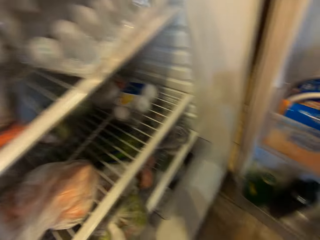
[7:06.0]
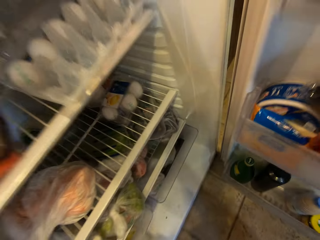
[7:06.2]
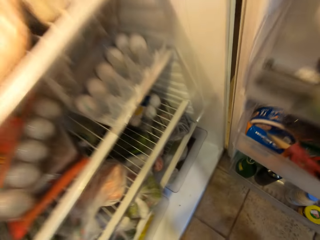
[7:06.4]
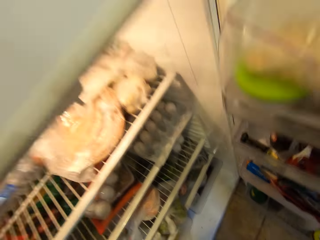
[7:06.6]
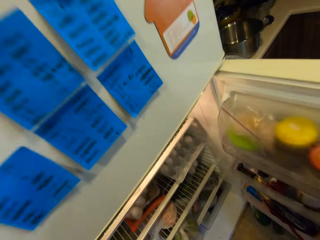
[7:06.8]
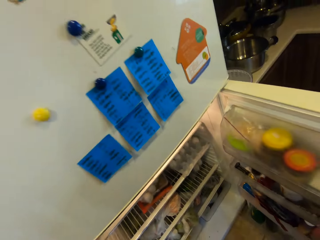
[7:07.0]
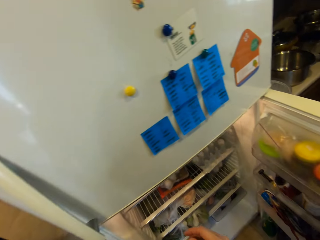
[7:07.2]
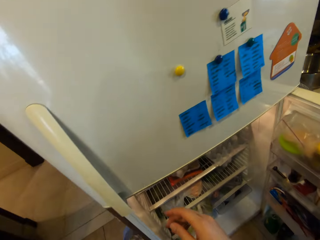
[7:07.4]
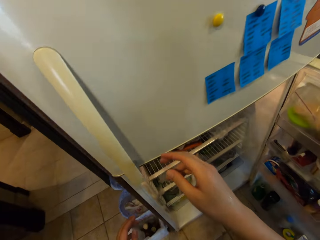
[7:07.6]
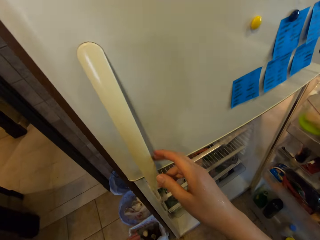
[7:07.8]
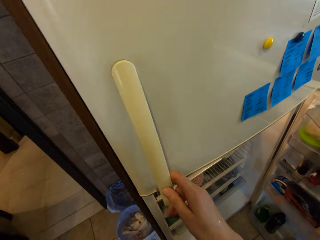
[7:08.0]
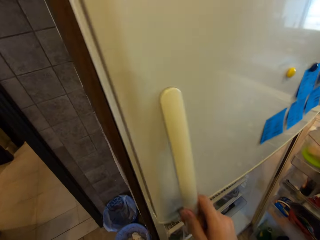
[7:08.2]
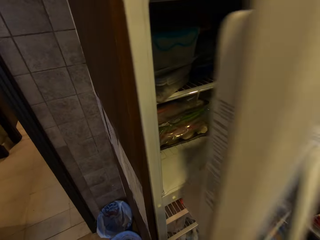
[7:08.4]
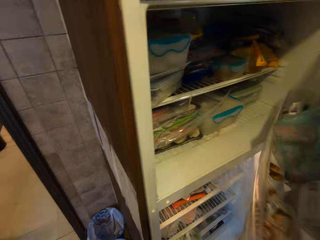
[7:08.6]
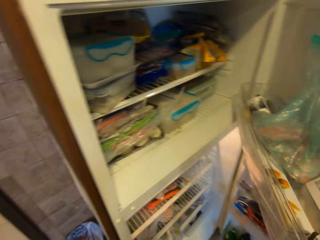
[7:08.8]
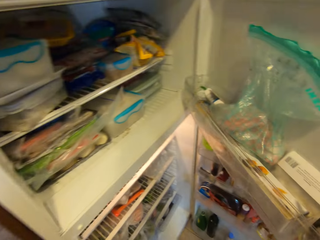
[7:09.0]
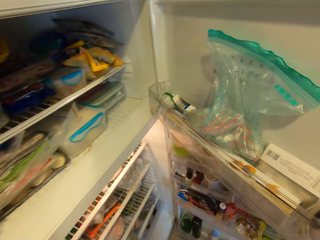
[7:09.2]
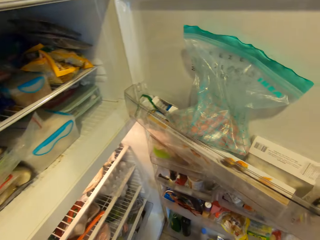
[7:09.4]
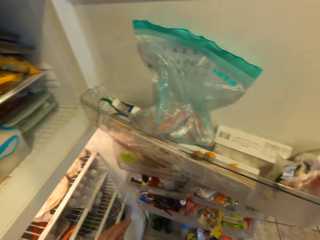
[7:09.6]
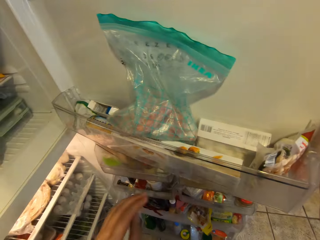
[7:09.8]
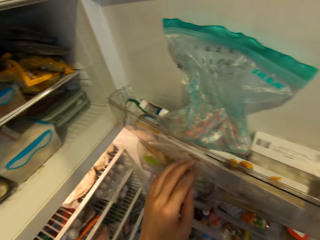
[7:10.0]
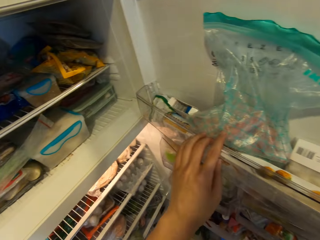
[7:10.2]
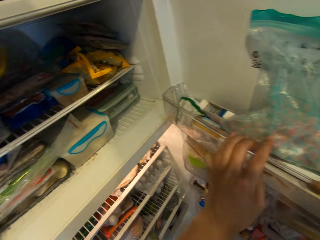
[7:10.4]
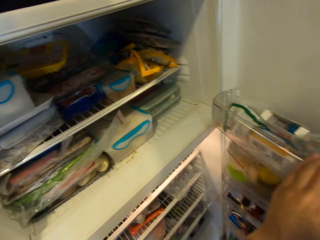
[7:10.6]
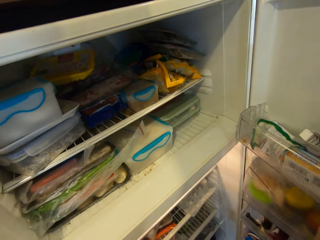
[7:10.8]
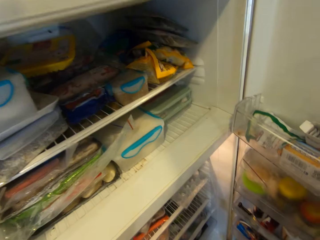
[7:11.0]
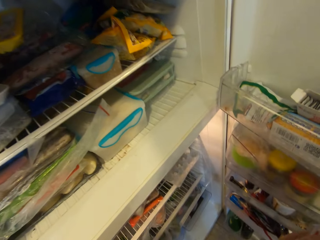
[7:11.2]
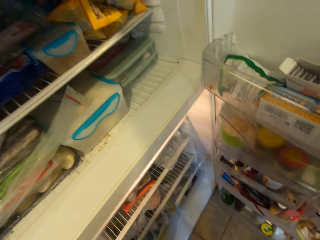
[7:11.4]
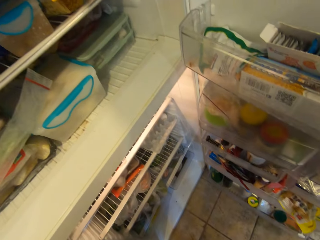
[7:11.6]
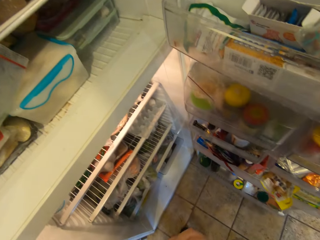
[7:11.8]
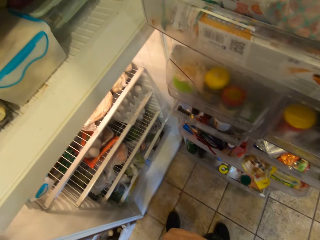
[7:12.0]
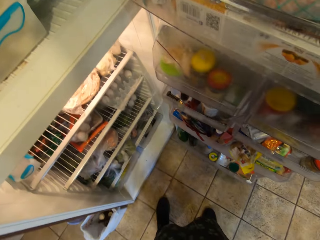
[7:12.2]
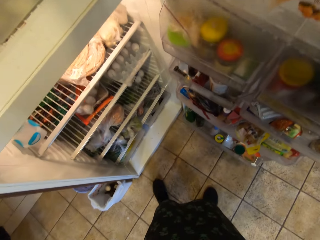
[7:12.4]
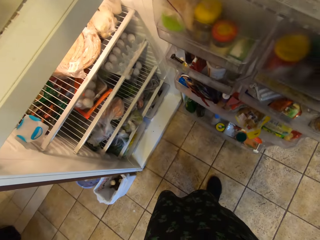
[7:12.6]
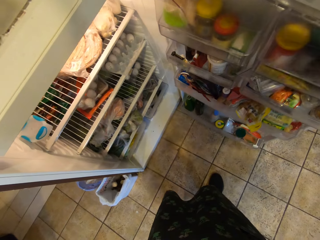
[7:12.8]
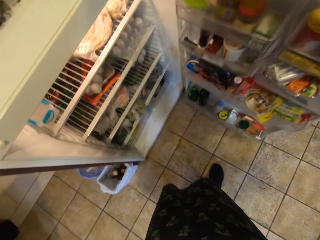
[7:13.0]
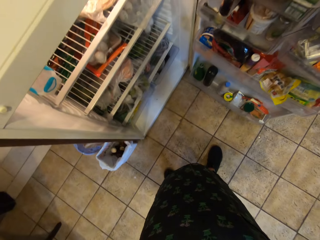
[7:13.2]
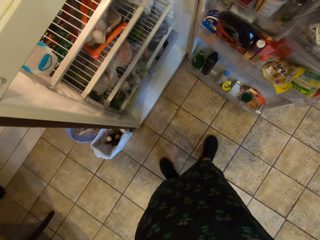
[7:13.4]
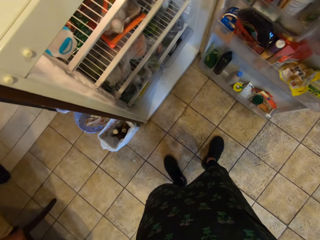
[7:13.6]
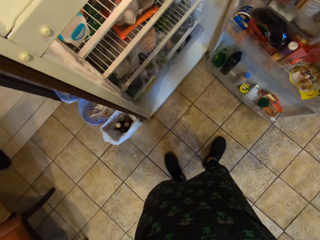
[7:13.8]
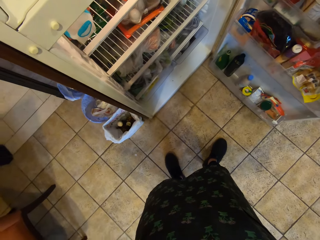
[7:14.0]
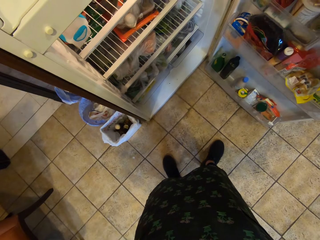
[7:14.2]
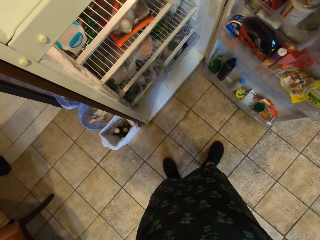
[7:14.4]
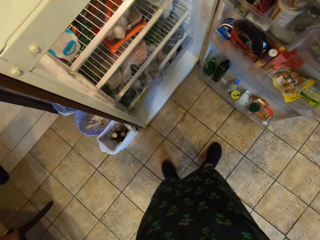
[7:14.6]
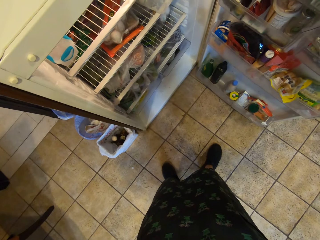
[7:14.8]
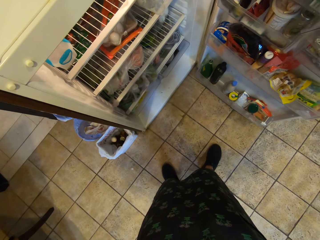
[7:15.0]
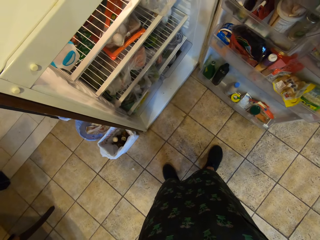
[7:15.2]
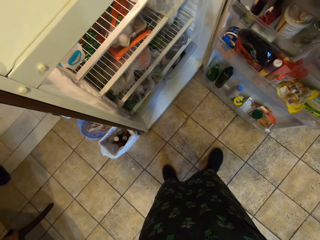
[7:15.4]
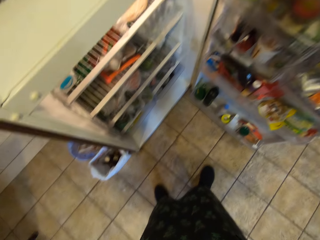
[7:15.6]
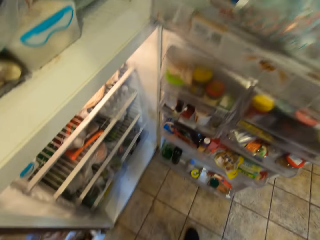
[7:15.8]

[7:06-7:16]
The camera wearer opens the door of the fridge or freezer compartment with her right hand. She looks in the freezer.

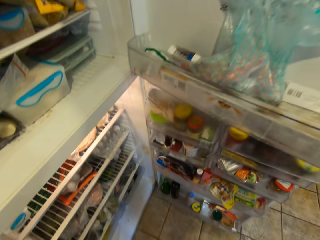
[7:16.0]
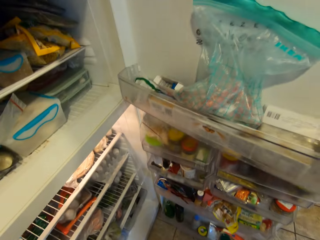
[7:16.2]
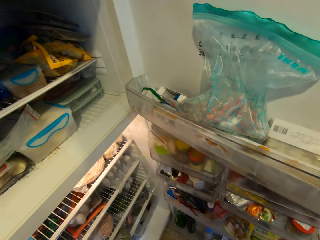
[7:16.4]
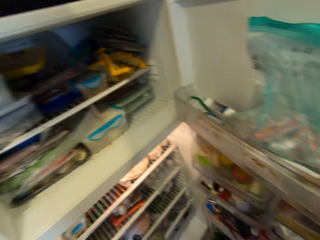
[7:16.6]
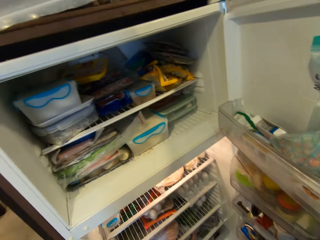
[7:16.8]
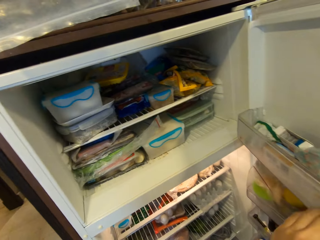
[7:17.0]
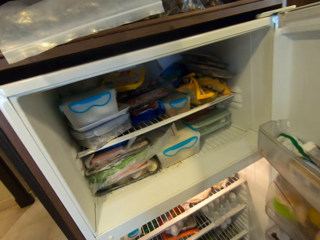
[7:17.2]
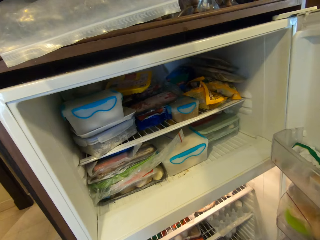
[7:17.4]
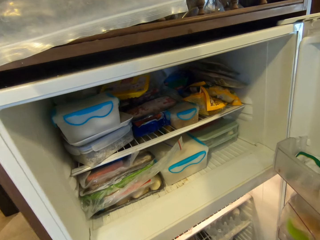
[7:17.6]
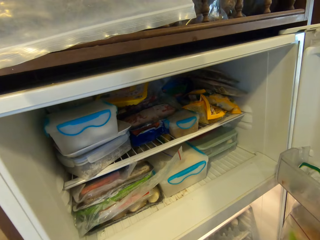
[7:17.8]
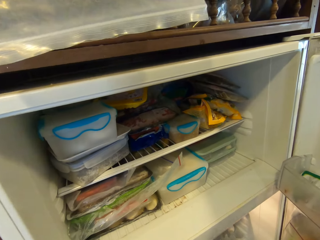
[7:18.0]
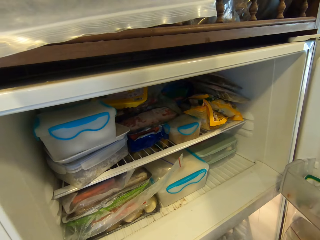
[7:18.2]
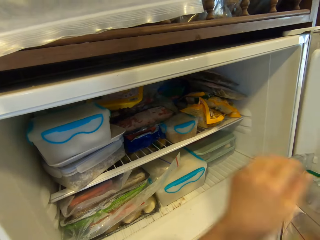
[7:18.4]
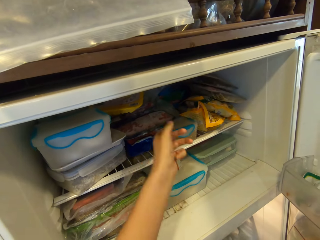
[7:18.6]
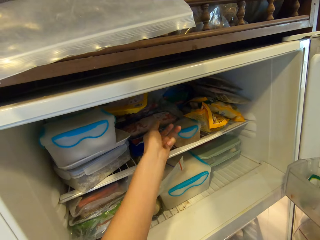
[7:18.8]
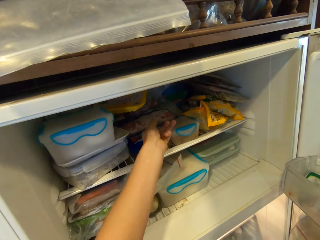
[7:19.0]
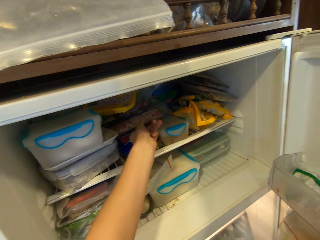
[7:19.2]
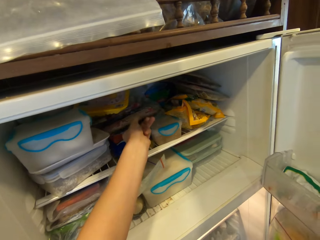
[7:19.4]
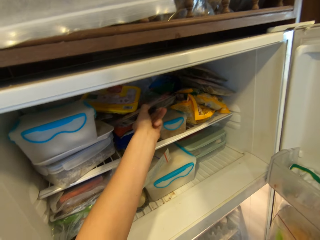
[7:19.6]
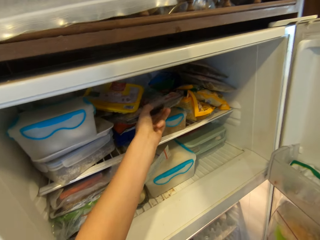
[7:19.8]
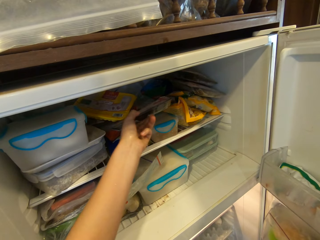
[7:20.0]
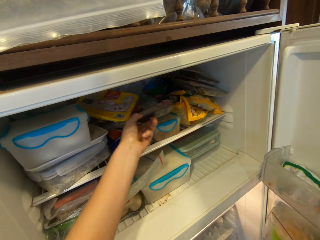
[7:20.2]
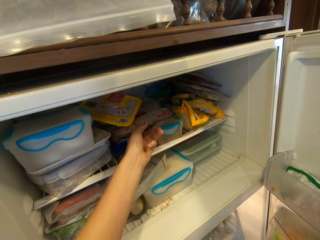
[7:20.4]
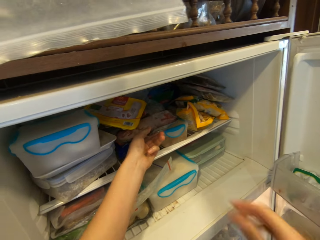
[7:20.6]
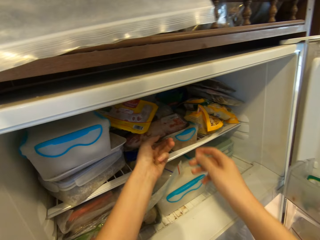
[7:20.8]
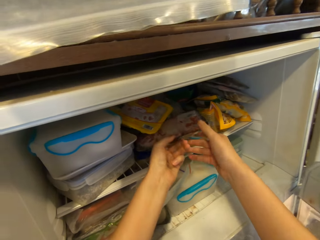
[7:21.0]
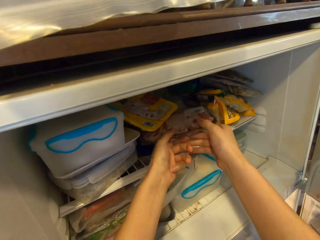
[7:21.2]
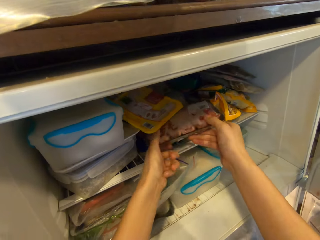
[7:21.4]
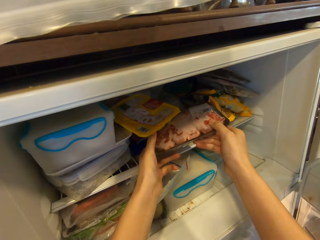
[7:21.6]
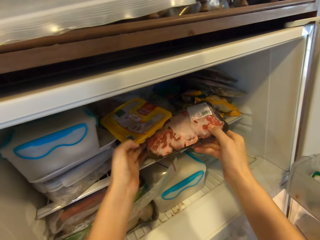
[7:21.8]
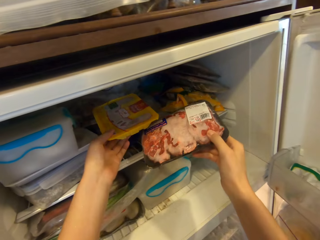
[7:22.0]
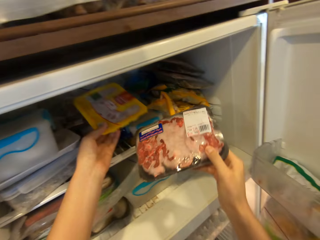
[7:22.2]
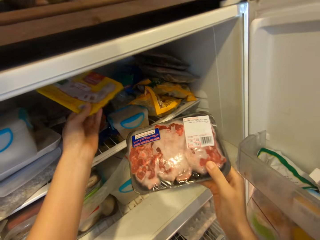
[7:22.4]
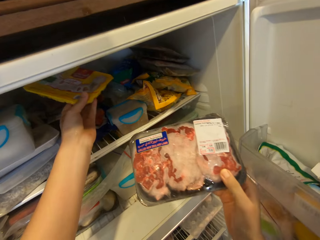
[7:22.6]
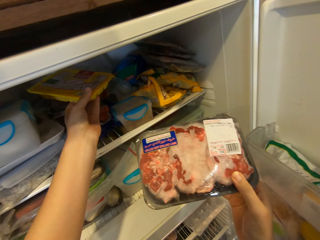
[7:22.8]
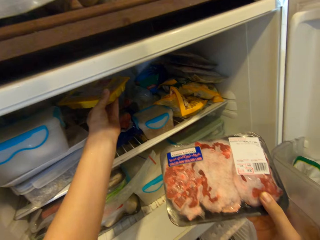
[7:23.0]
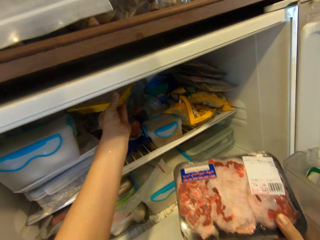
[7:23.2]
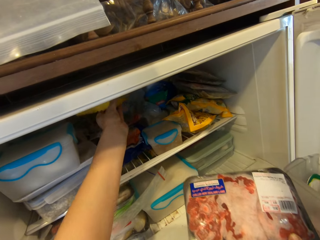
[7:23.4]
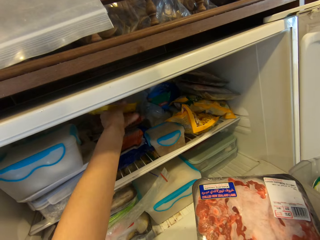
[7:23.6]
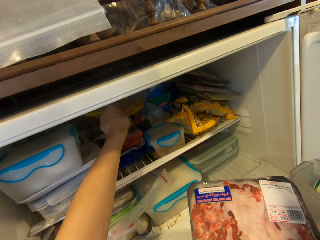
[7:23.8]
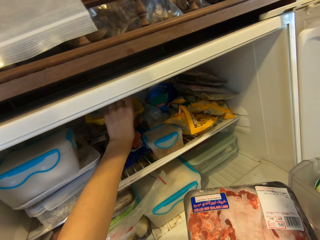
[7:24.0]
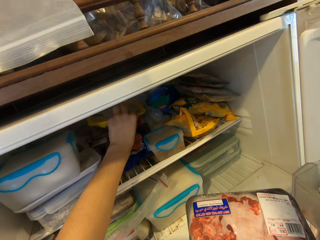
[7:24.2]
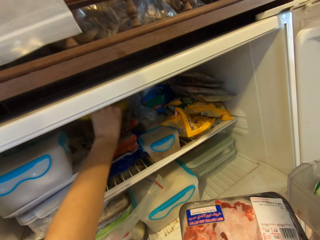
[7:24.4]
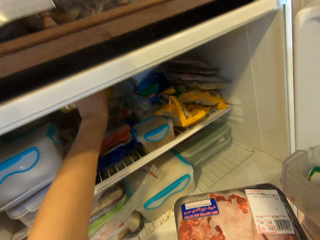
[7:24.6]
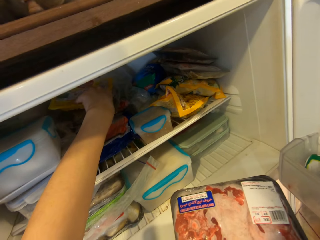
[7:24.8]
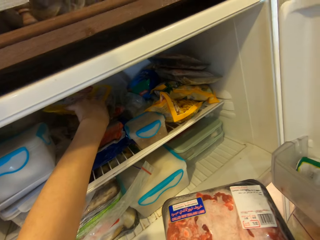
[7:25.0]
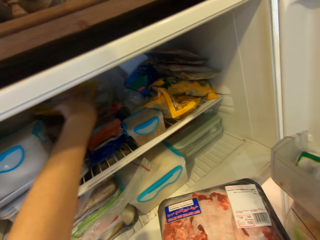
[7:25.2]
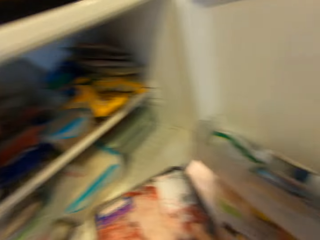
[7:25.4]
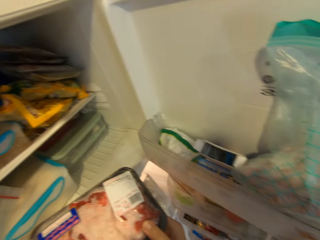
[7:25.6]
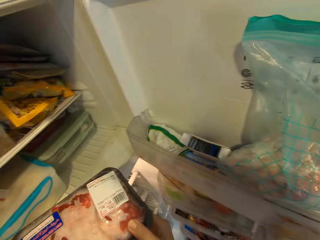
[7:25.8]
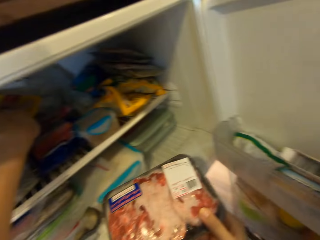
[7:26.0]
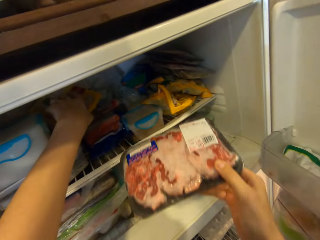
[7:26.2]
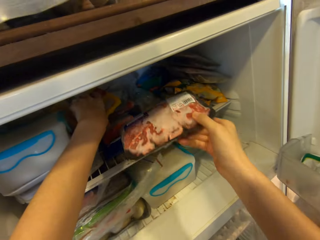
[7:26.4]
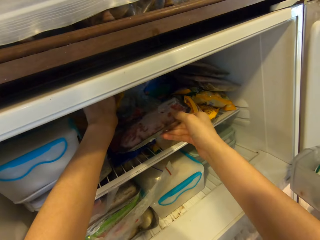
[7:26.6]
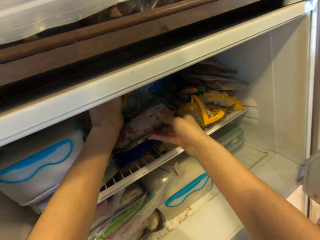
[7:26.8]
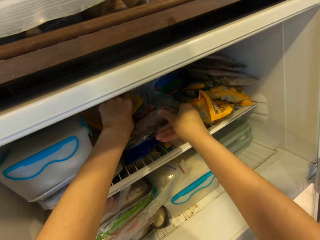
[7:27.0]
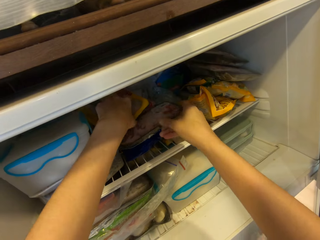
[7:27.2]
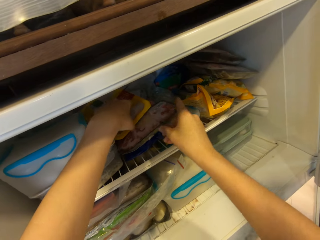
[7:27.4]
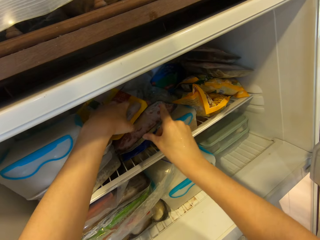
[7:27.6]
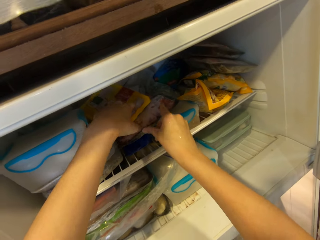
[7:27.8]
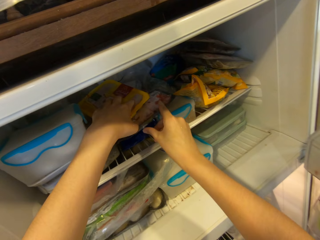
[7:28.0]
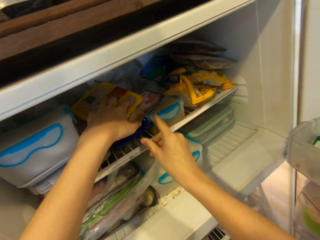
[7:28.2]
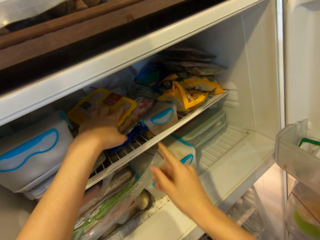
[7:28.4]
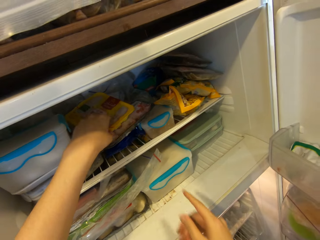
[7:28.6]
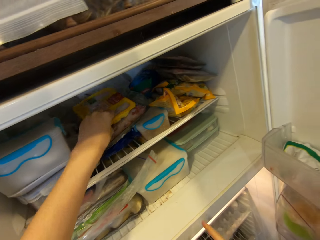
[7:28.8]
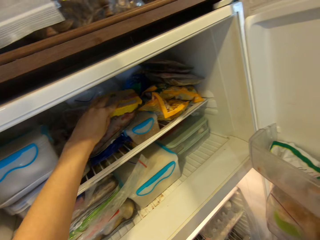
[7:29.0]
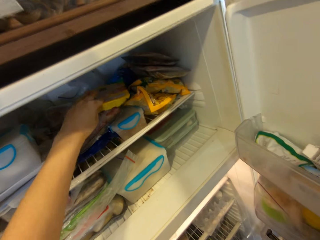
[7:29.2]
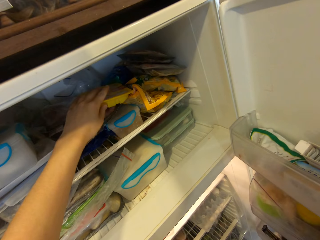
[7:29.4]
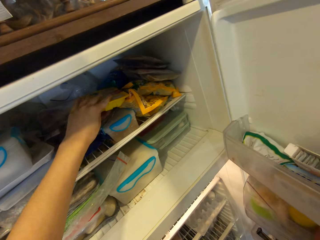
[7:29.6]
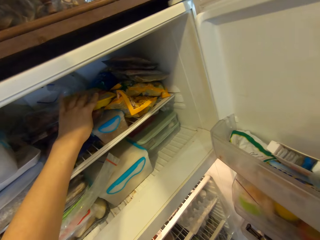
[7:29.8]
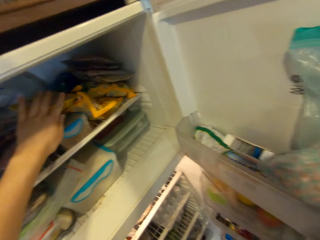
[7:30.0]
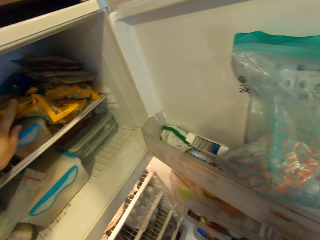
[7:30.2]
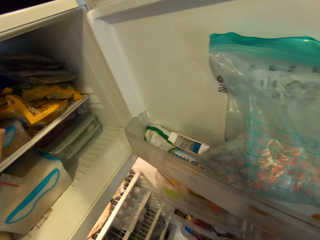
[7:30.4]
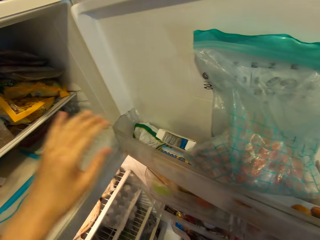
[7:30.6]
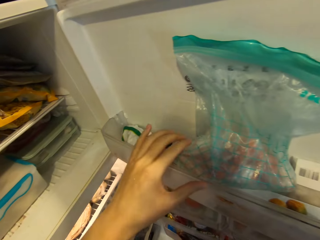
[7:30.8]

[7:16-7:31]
The camera wearer touches a freezer bag. She picks a pack of meat from the fridge with her right hand. She adjusts a pack of chicken in the fridge with her left hand. She touches brawn. She returns the pack of meat in her right hand to the fridge. She arranges the freezer.
